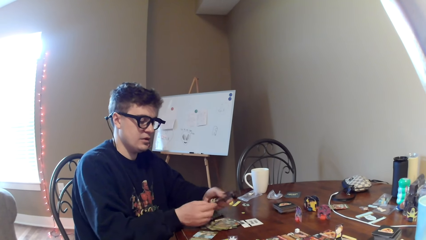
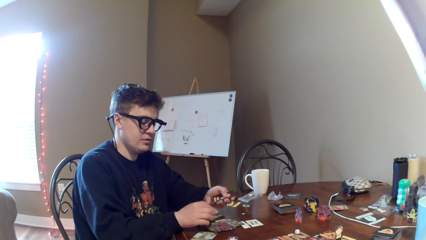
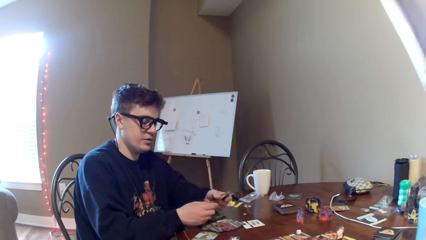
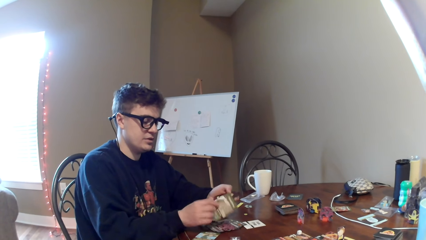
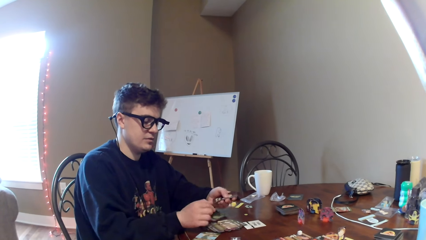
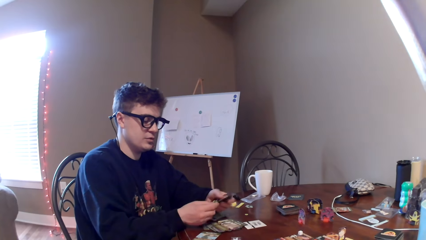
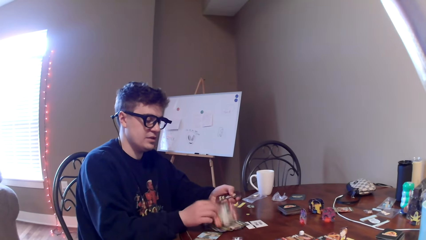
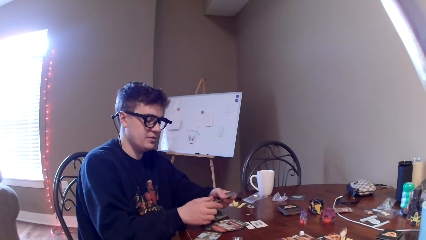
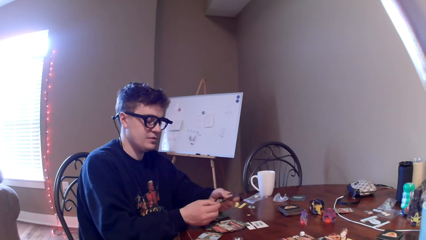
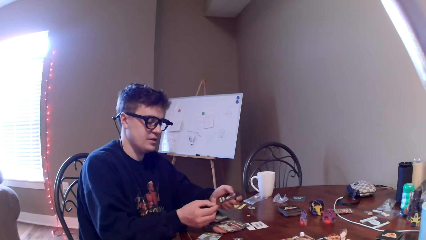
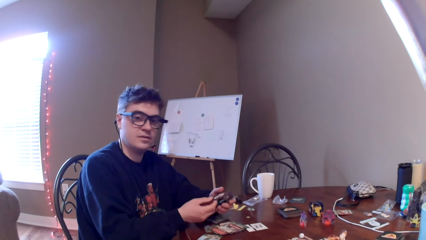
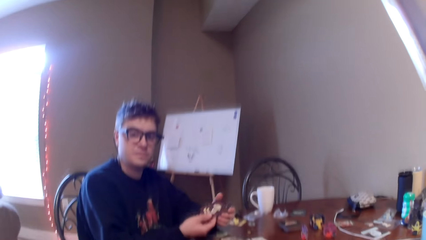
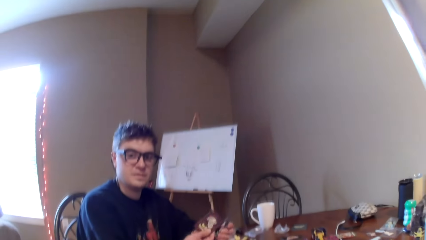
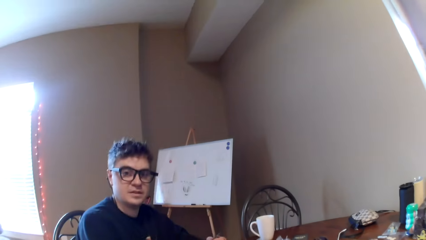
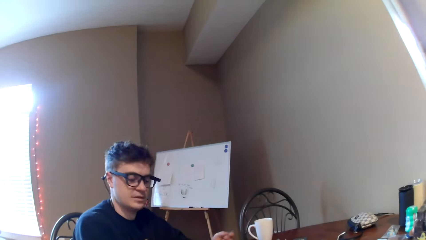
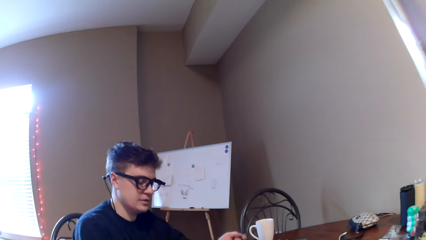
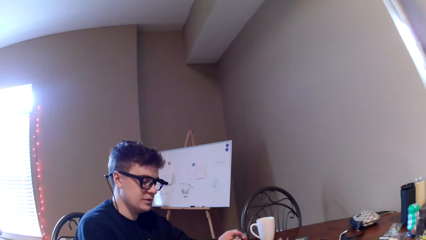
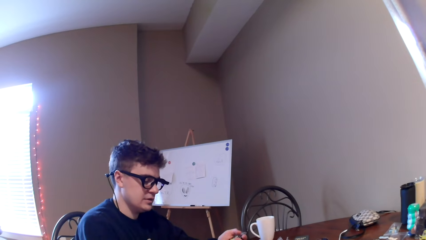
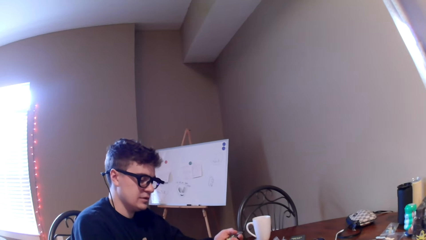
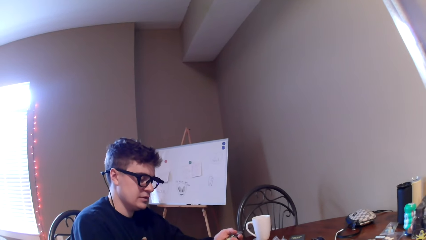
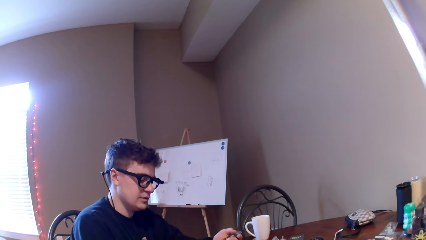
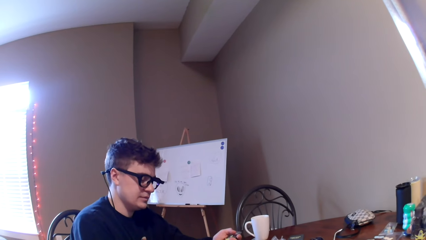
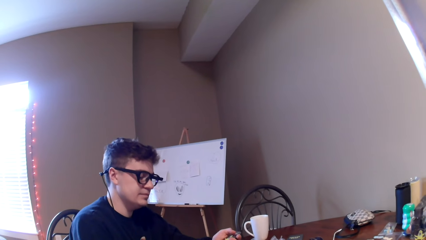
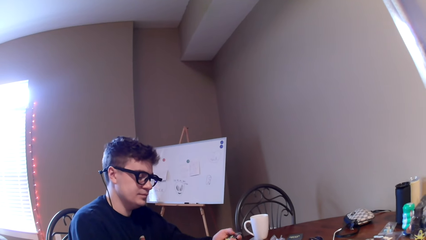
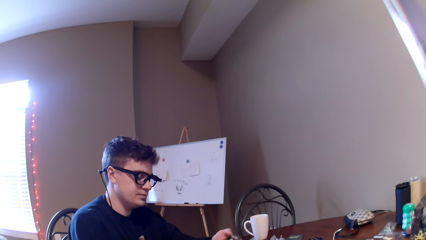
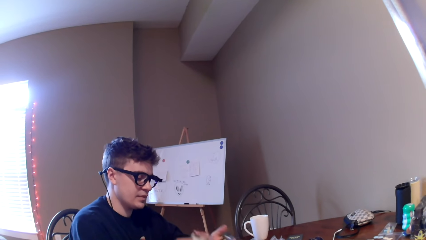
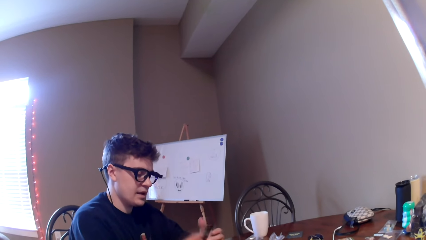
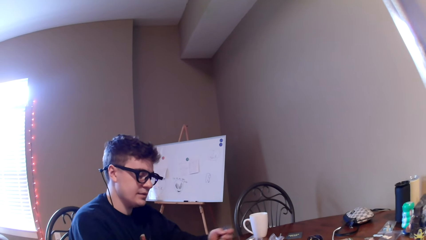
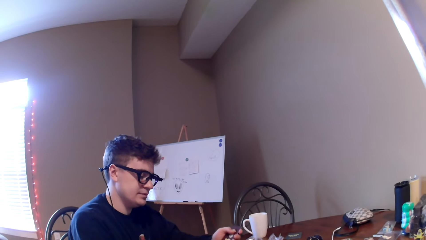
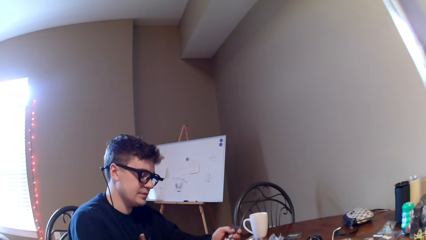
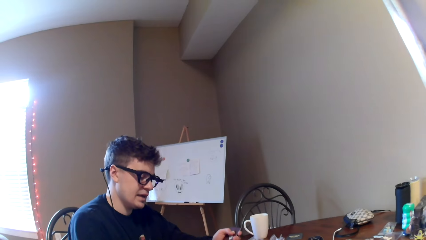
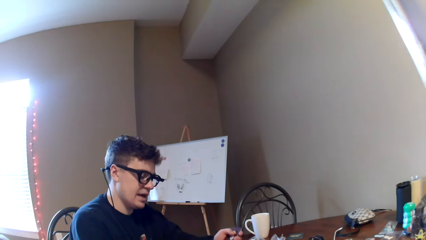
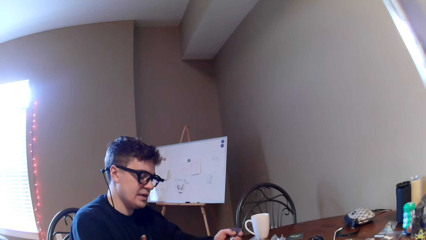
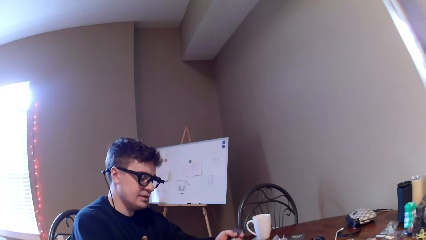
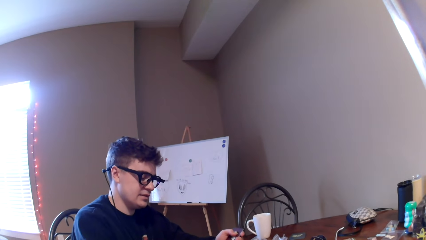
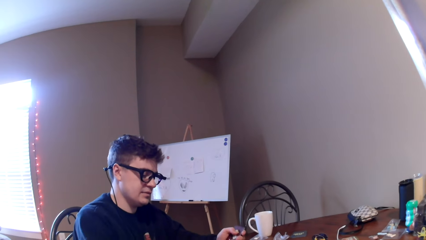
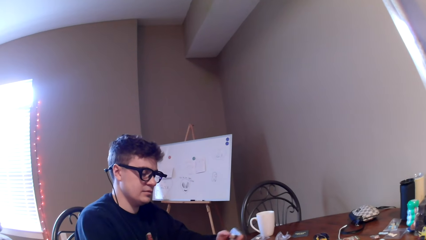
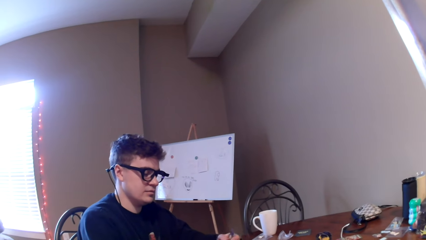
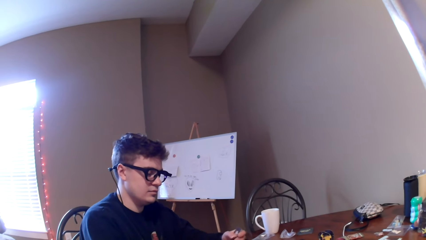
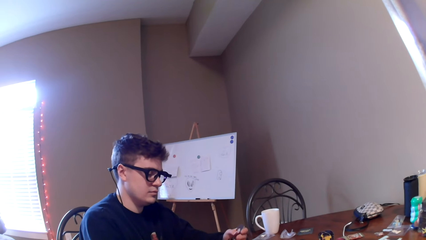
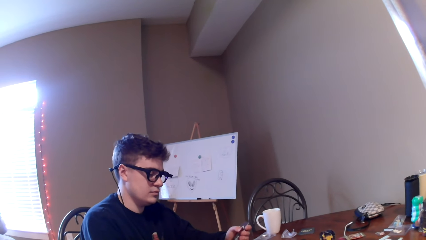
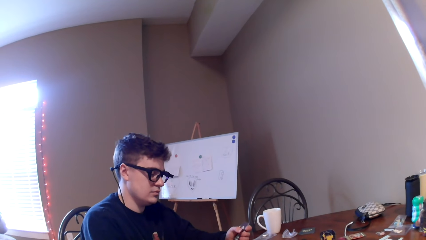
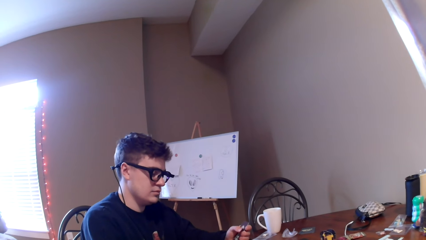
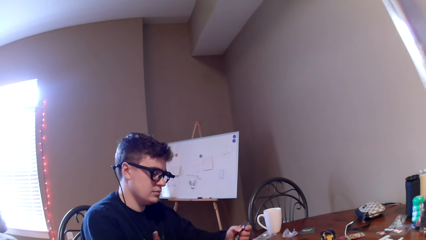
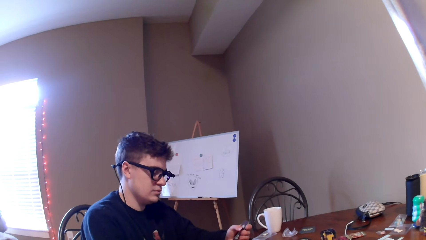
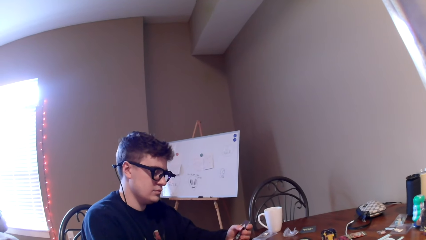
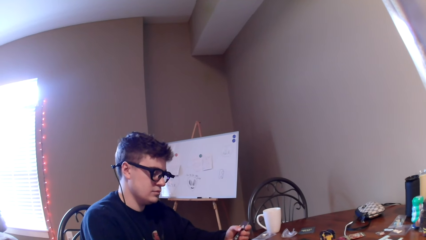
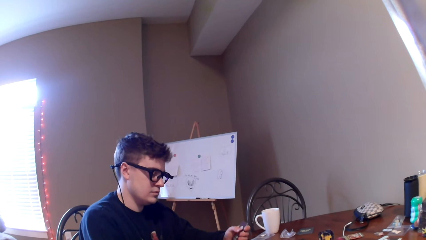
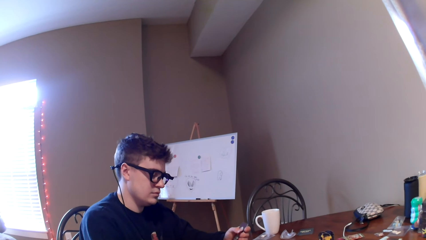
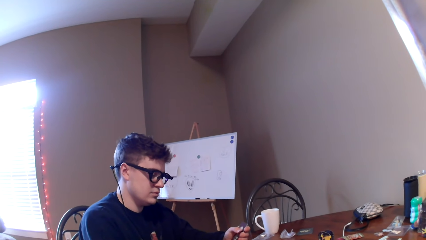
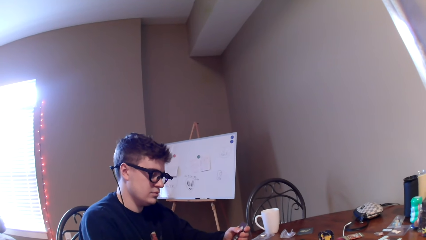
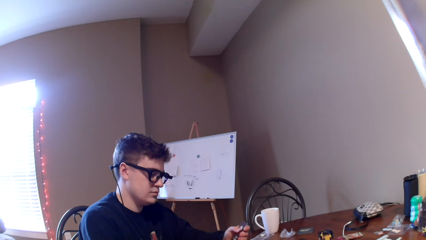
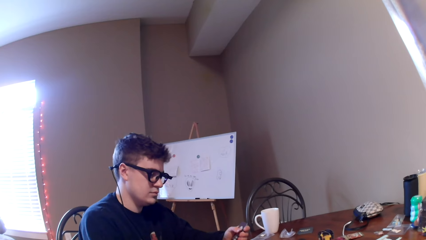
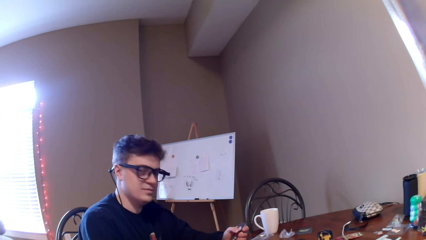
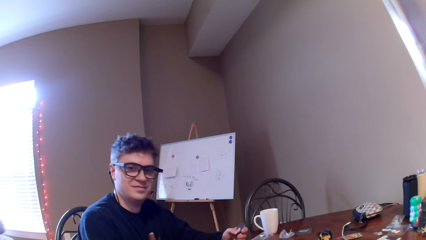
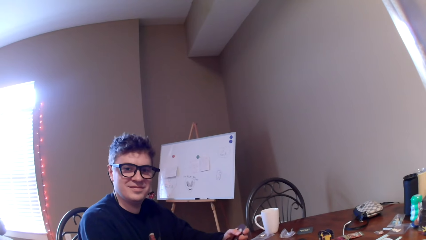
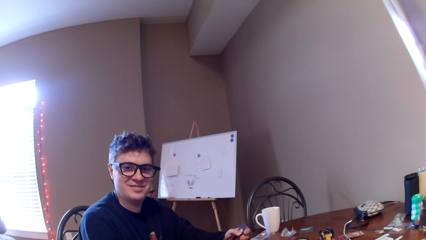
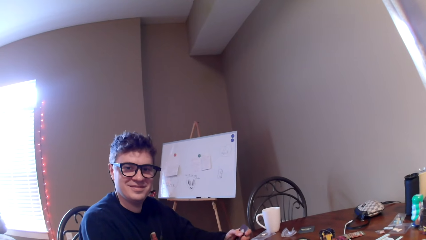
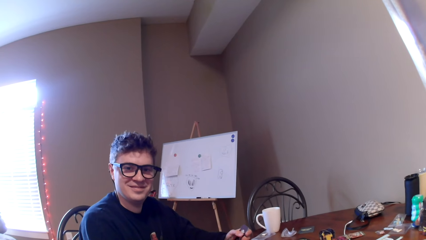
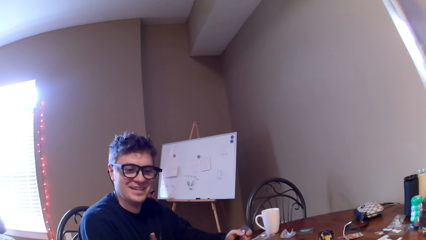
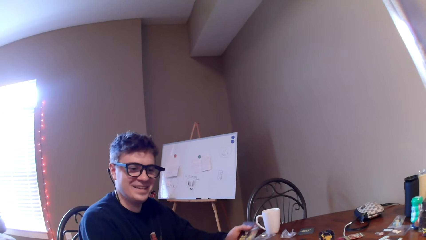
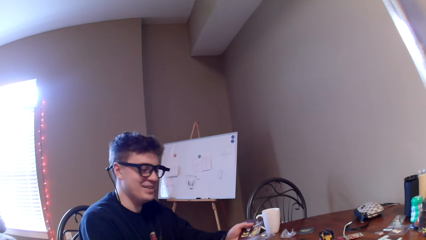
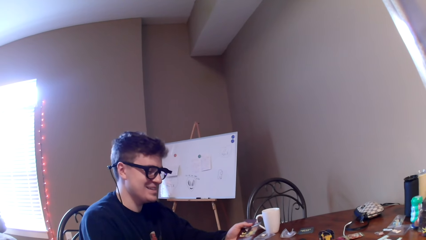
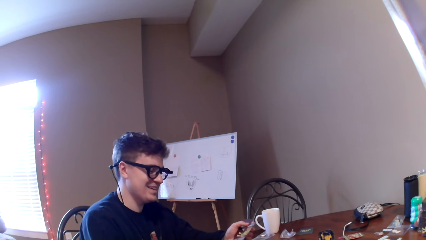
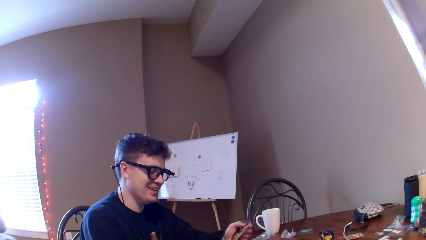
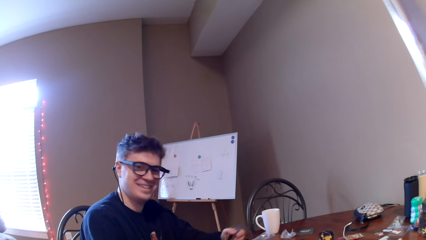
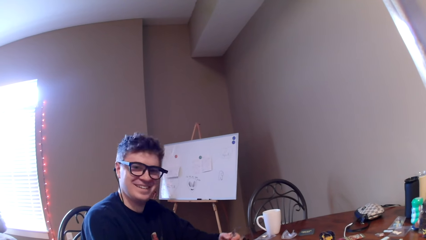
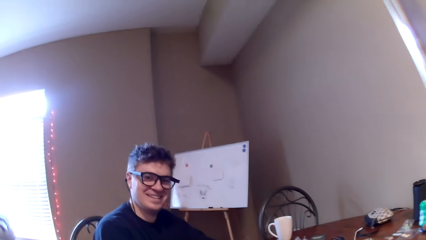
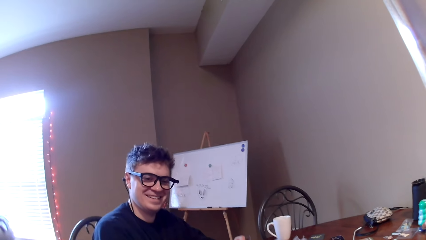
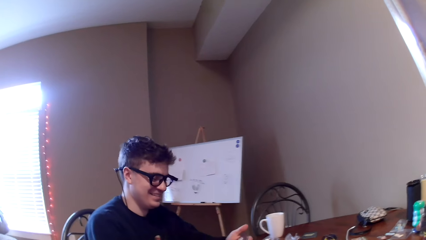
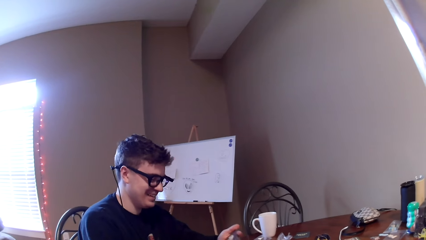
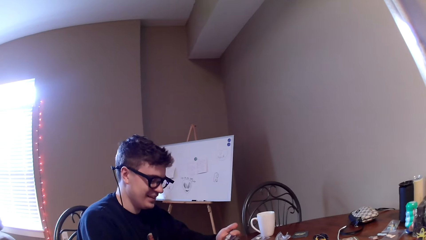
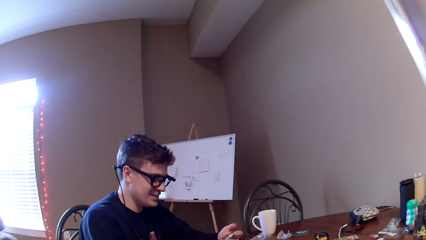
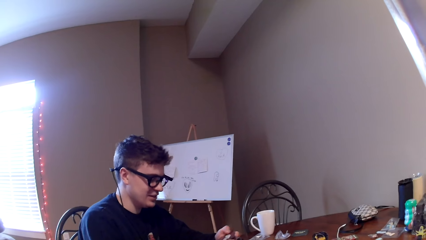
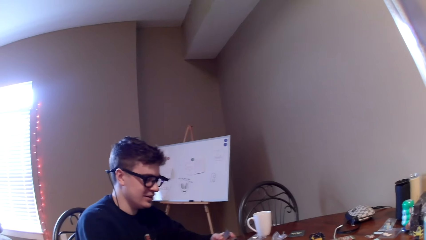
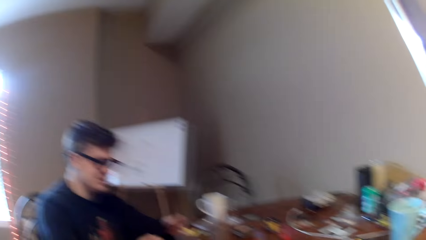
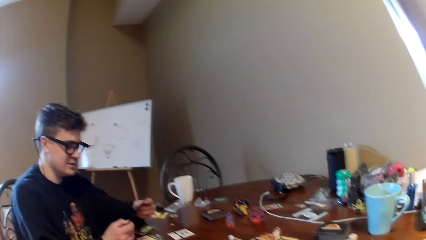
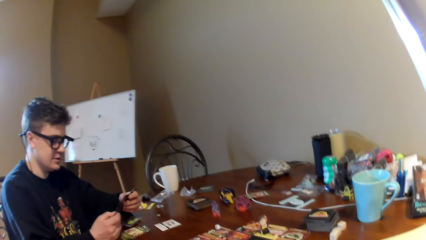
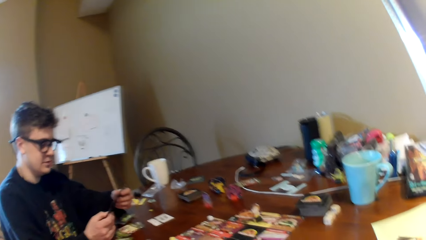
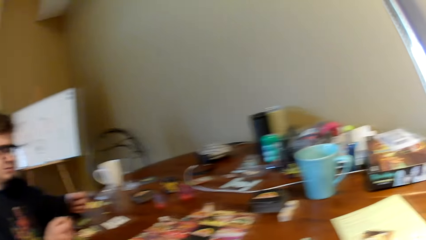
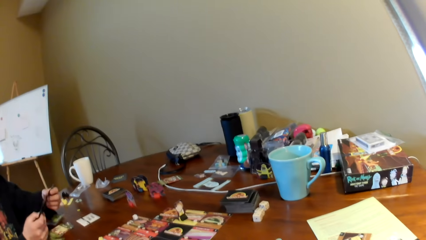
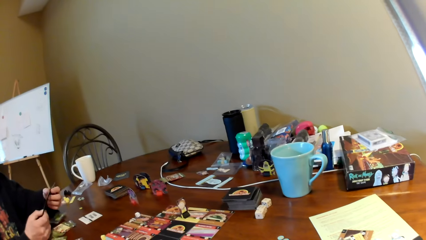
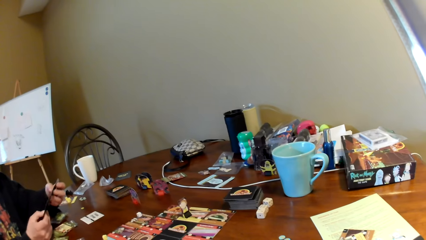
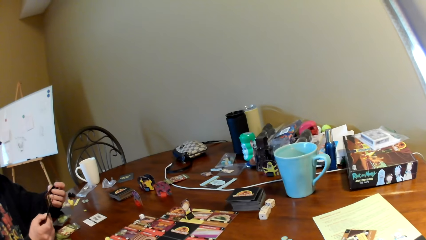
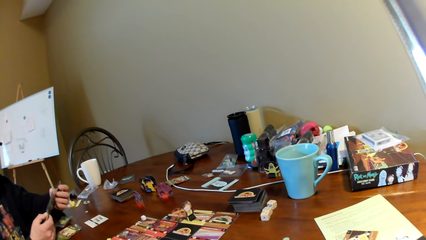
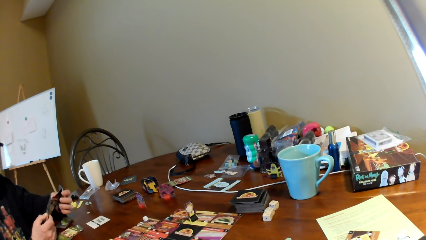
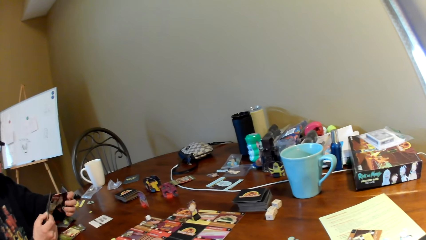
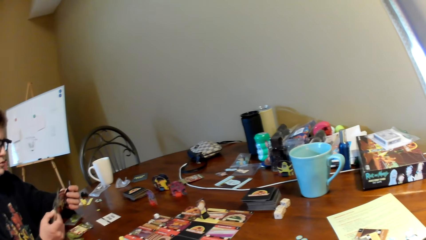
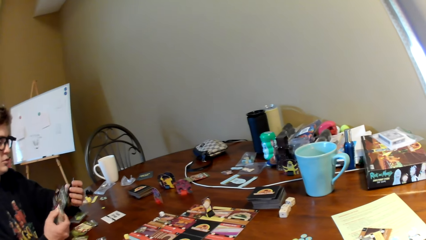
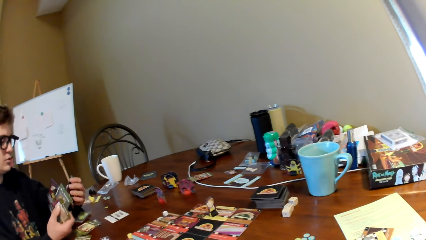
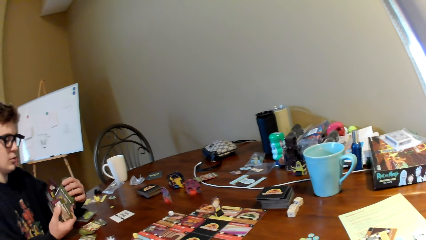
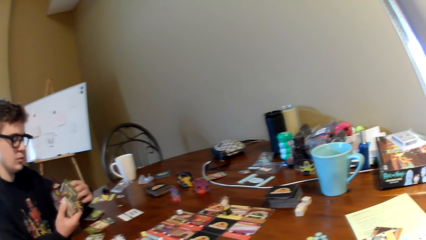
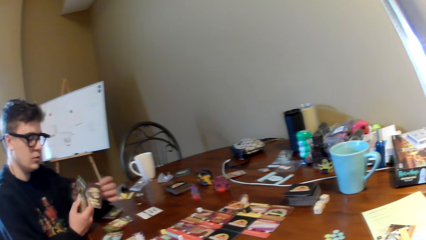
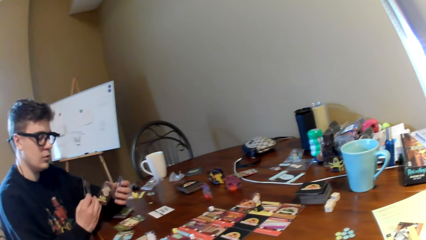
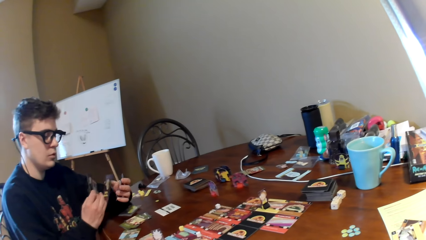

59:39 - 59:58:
The camera wearer converses with a man. The man picks up cards on the table. The camera wearer looks at the cards on the table. The man laughs at the camera wearer. The camera wearer looks at the man. They look around.
